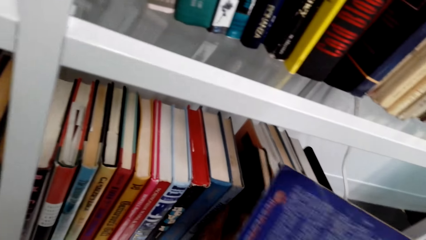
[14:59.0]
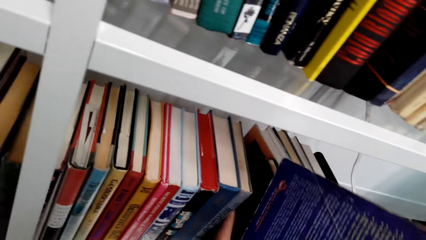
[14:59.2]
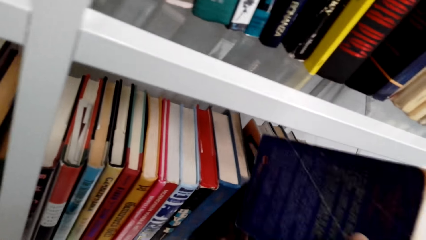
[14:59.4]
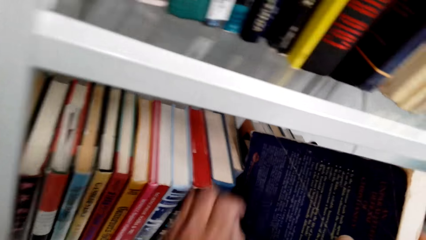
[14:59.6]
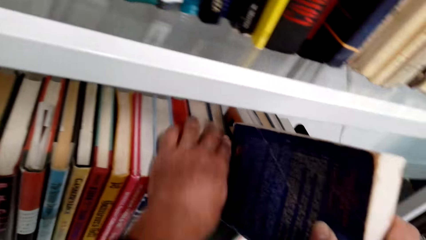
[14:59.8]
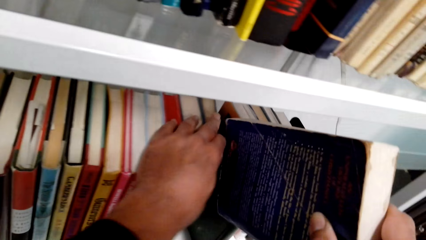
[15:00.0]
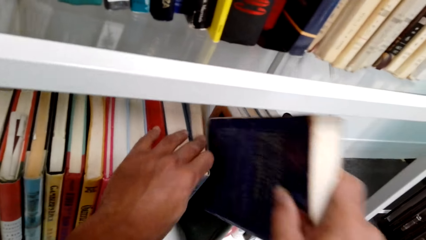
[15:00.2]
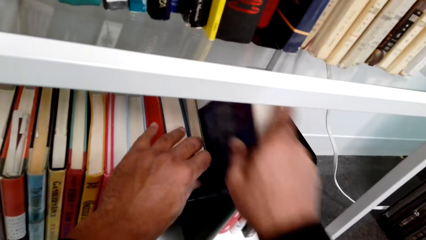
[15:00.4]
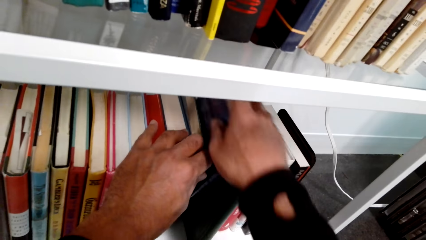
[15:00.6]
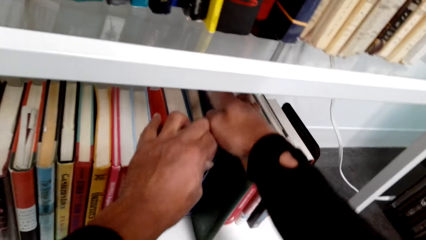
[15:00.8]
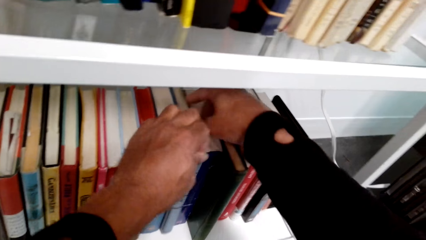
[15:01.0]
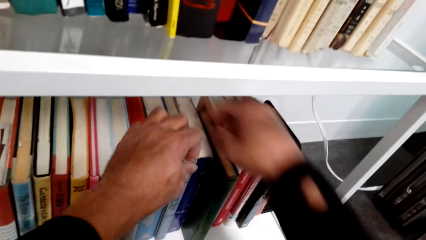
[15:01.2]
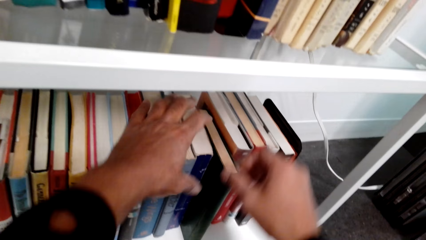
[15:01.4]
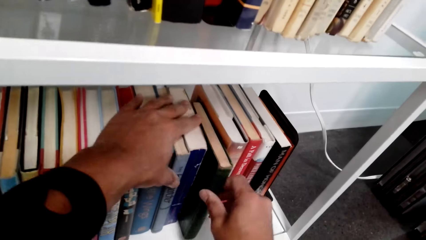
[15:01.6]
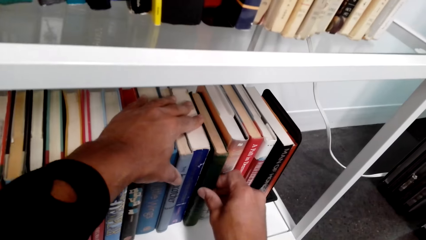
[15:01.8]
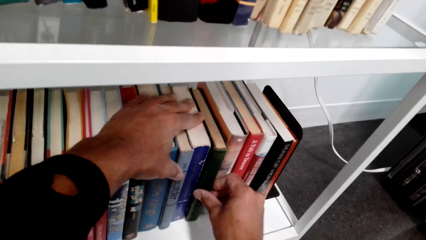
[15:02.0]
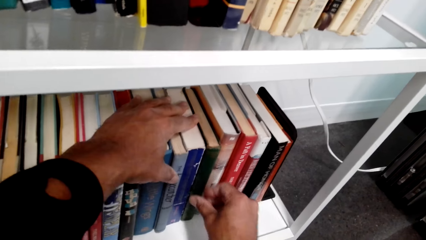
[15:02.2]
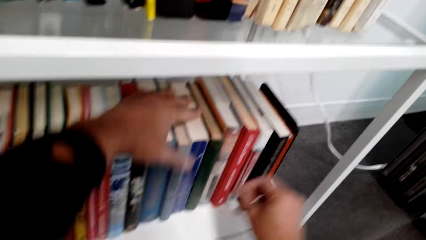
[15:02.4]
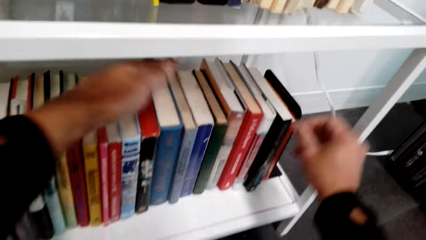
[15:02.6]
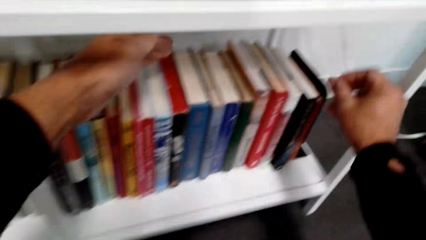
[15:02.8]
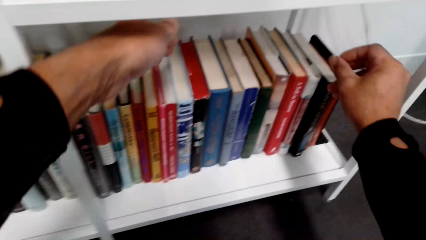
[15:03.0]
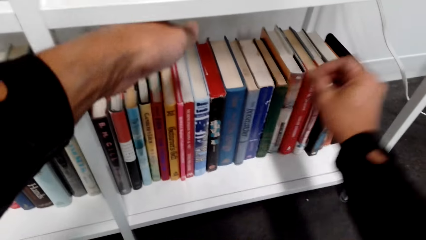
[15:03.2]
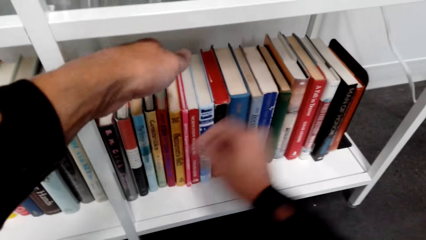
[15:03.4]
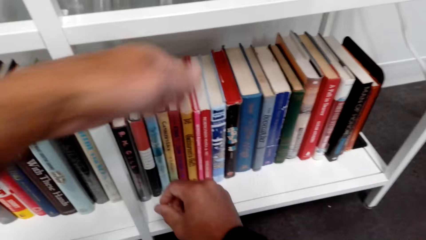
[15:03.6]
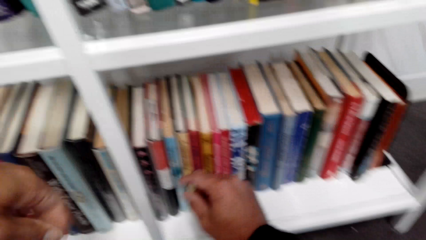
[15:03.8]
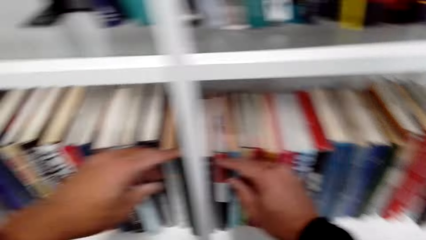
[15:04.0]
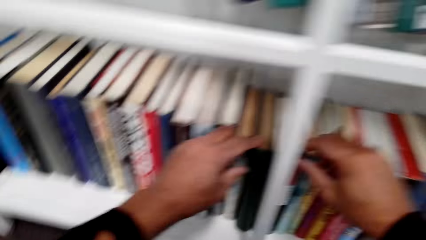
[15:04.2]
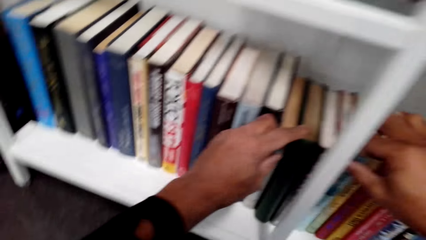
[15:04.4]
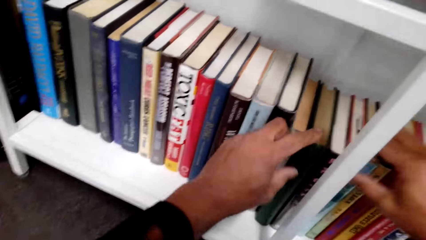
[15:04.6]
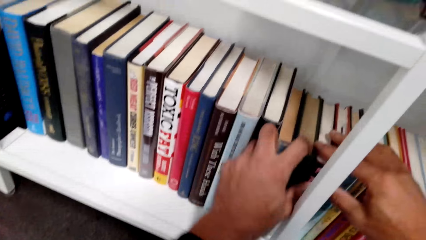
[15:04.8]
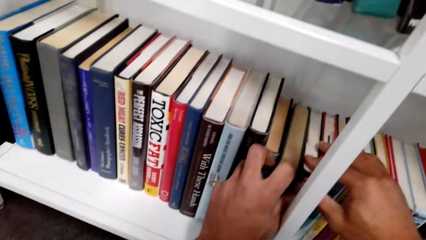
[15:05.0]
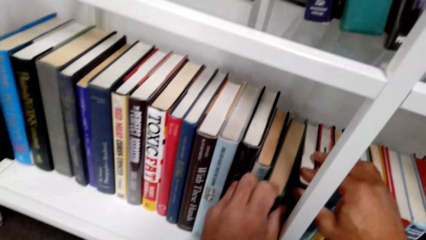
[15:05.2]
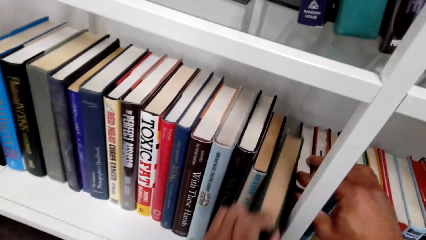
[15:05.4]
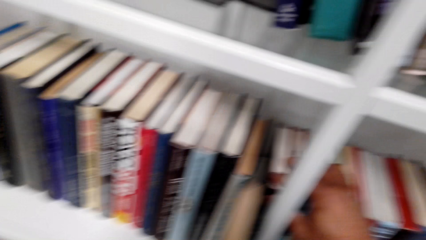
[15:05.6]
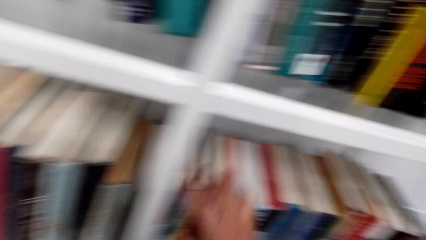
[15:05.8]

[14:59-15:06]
The camera wearer arranges books on the shelf.

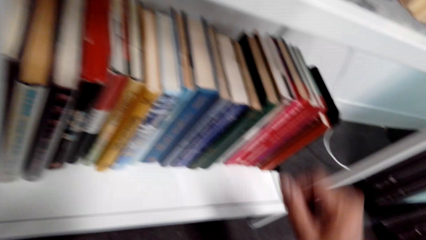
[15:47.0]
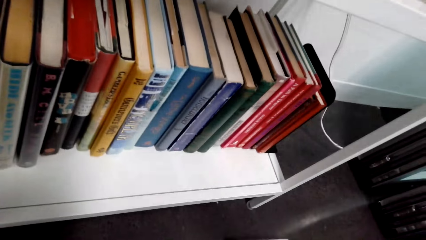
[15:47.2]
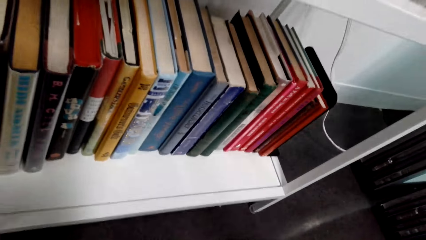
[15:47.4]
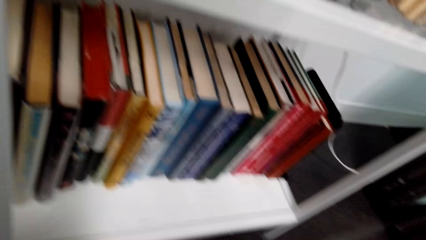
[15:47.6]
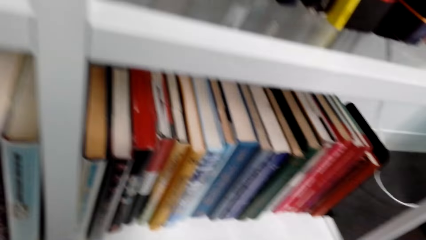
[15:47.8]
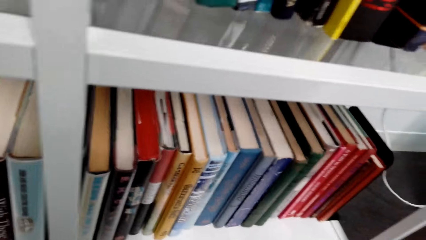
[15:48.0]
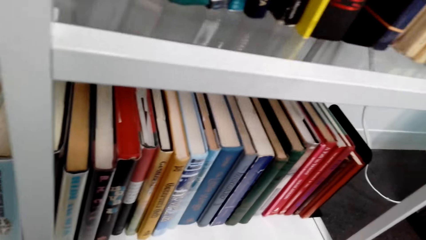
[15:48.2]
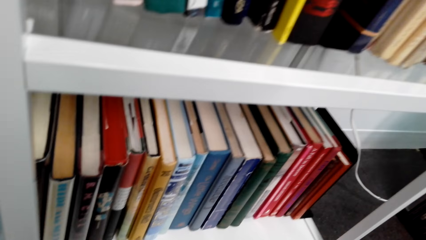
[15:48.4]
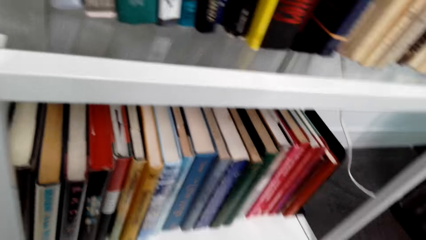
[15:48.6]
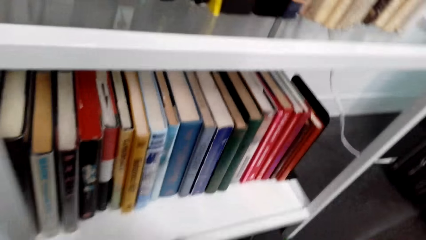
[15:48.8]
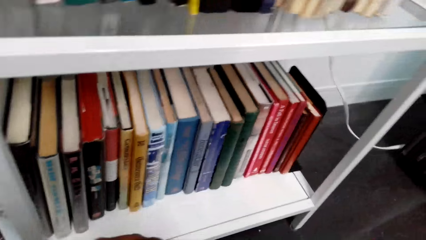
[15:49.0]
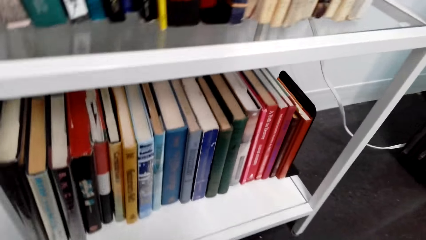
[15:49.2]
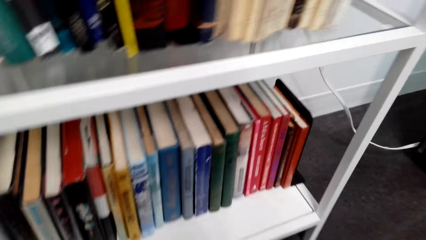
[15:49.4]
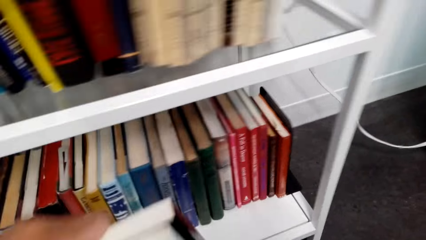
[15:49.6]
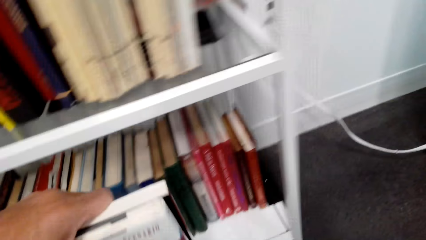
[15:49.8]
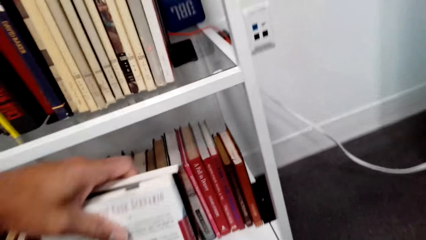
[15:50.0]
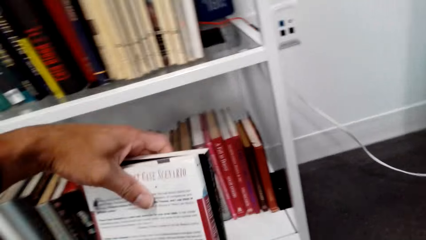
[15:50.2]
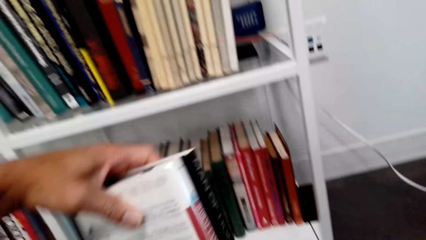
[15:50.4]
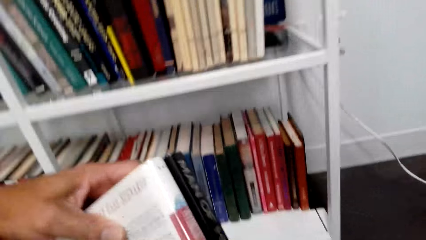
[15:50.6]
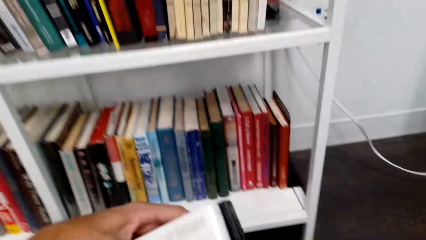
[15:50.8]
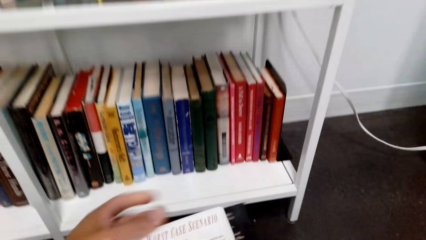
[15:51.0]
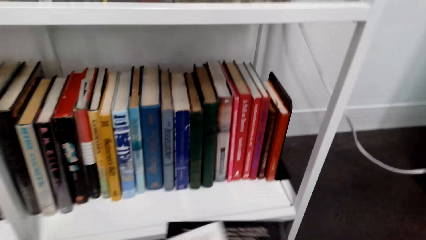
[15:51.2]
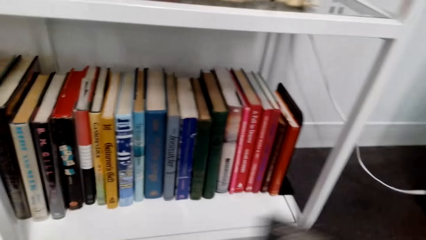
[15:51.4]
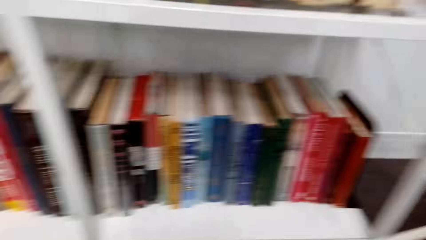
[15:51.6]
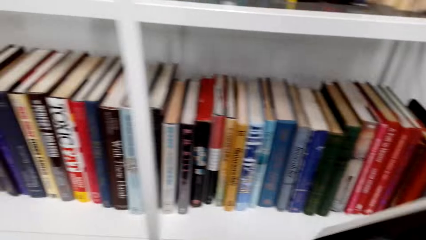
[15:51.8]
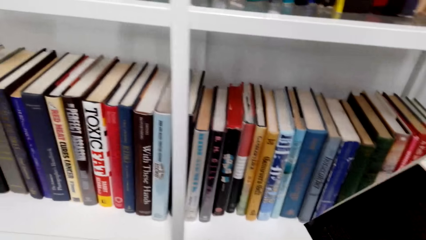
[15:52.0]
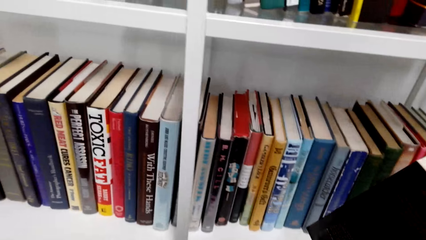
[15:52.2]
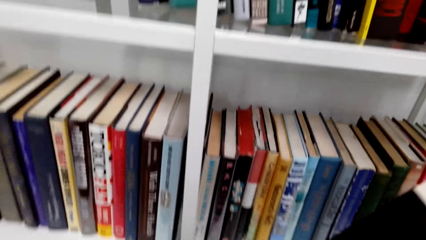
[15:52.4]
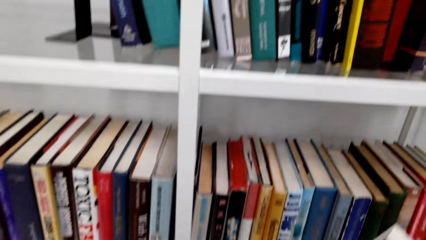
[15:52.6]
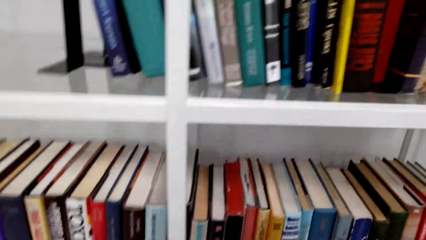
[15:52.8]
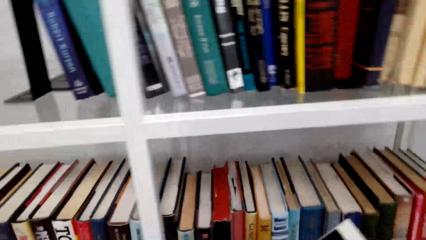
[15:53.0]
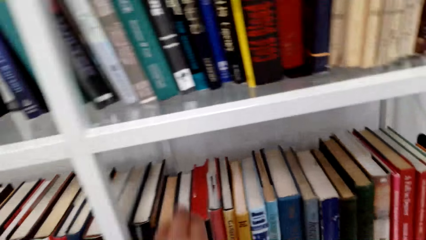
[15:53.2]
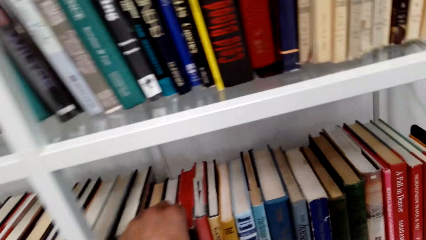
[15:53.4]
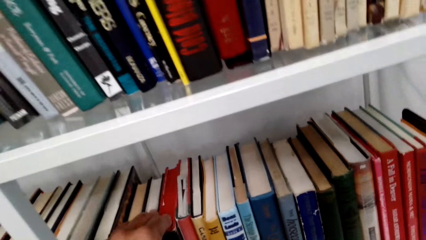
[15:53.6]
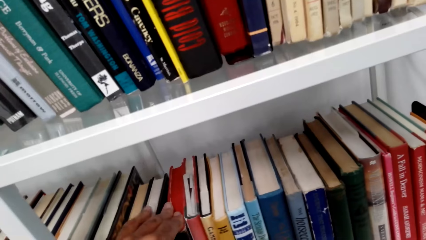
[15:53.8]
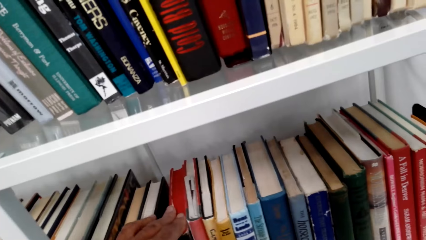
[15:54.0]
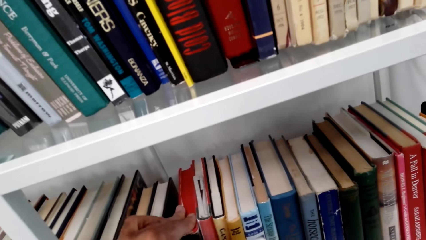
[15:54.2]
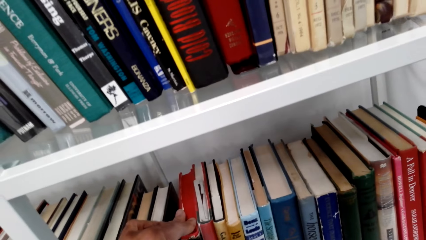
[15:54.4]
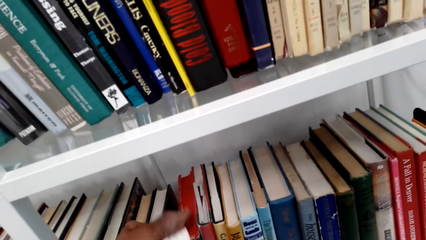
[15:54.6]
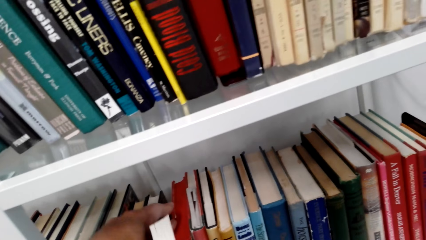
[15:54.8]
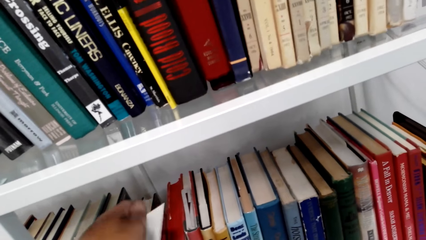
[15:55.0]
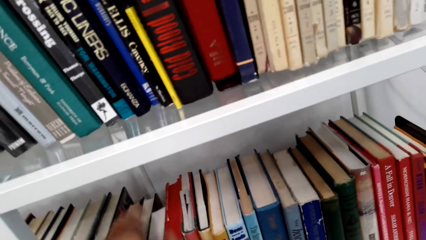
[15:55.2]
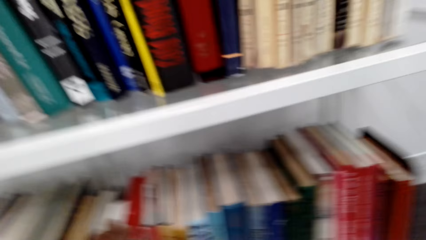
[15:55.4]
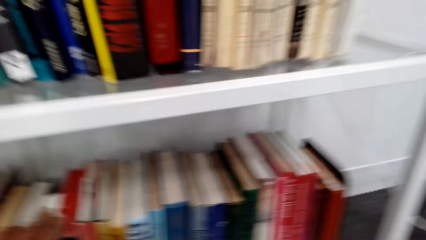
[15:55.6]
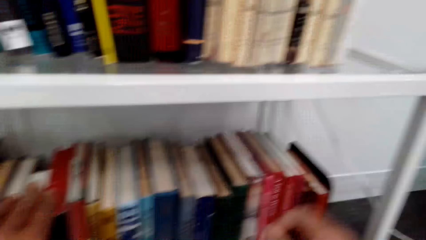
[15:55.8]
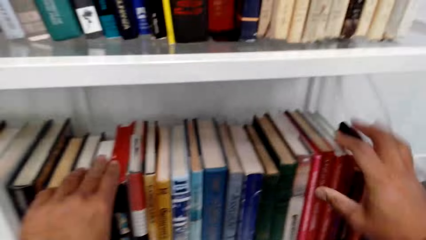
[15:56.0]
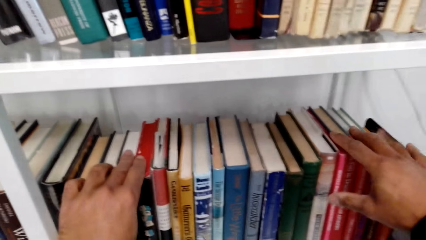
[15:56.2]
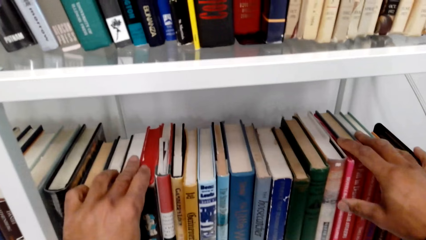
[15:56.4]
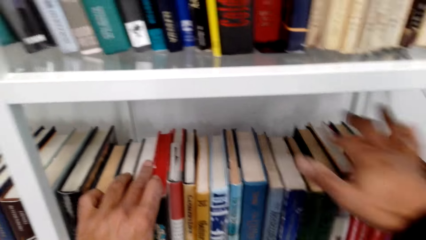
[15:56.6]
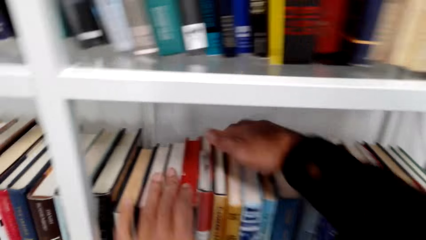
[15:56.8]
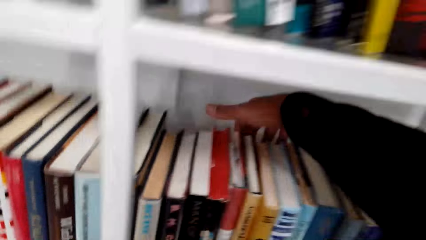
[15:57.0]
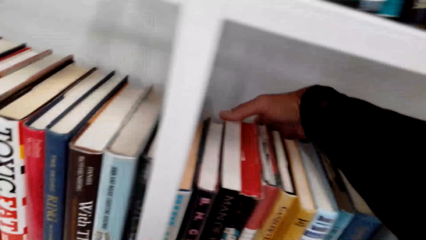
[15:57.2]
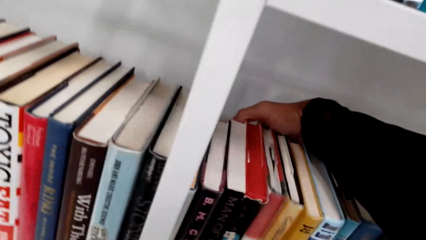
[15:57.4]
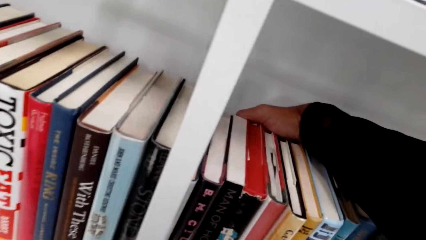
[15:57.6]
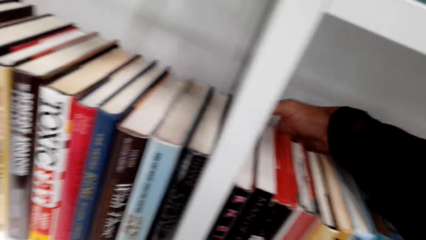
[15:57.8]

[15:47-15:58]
The camera wearer picks books. They arrange the books on the book shelf.
